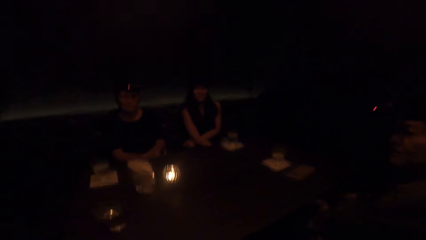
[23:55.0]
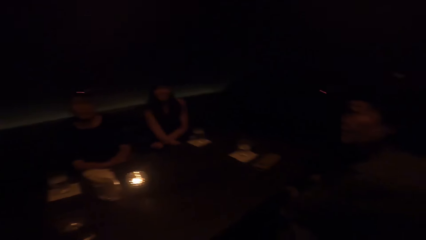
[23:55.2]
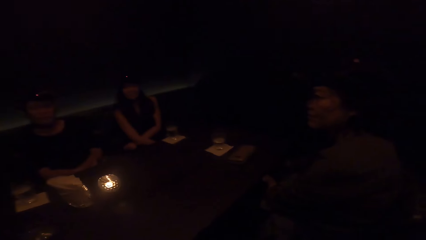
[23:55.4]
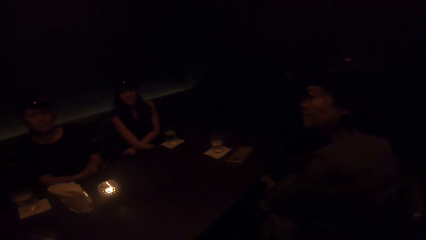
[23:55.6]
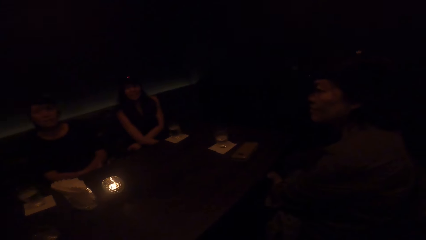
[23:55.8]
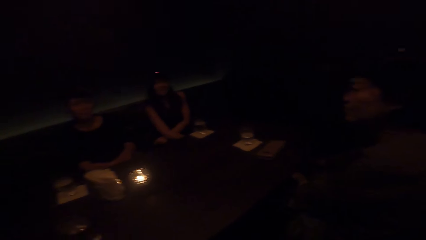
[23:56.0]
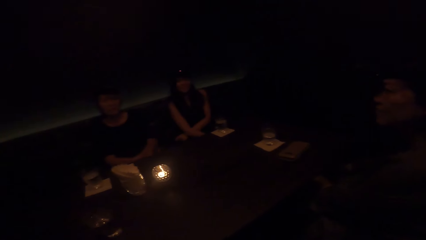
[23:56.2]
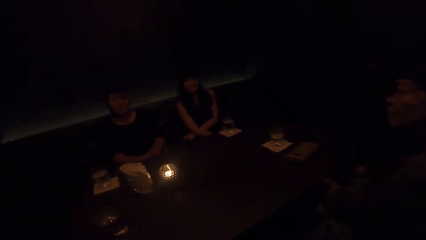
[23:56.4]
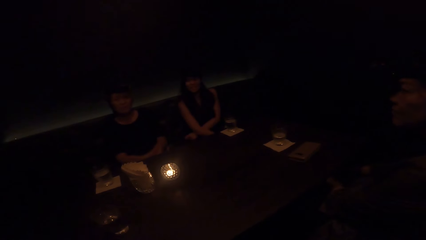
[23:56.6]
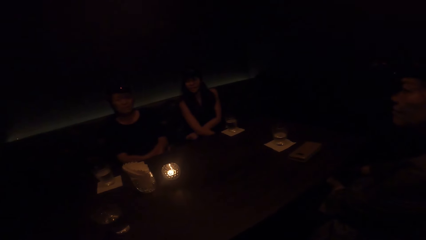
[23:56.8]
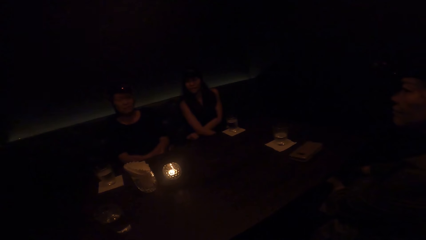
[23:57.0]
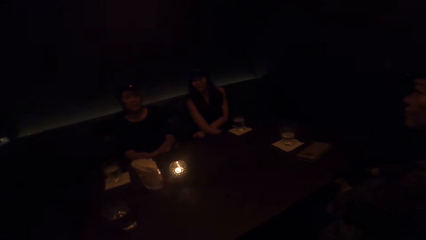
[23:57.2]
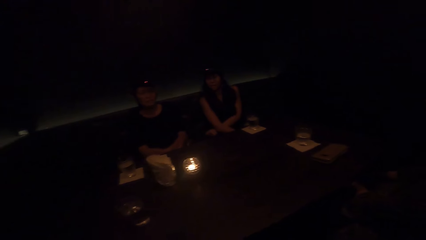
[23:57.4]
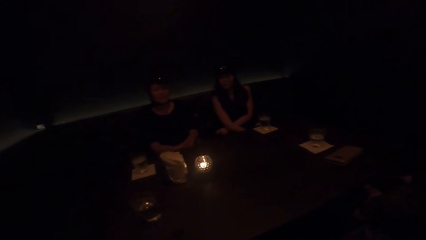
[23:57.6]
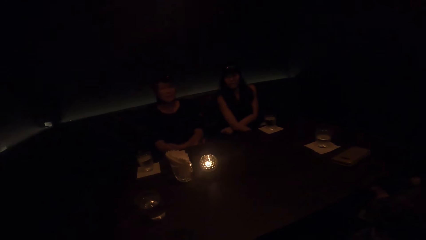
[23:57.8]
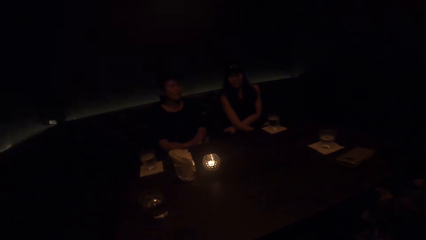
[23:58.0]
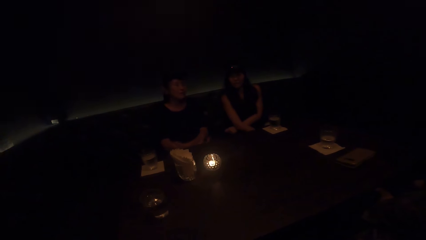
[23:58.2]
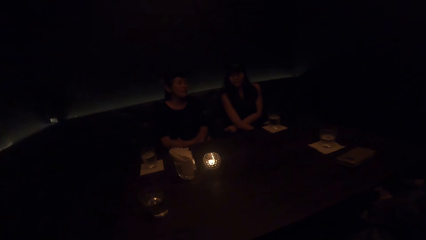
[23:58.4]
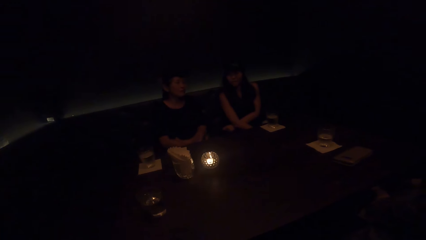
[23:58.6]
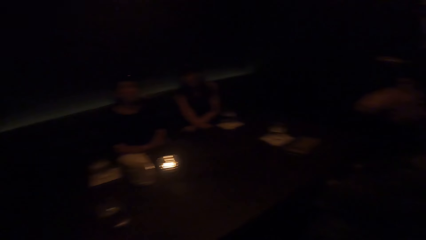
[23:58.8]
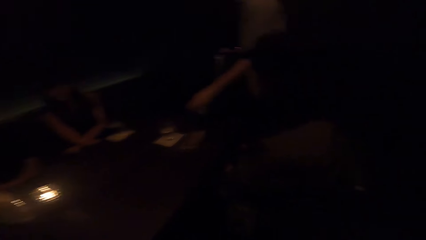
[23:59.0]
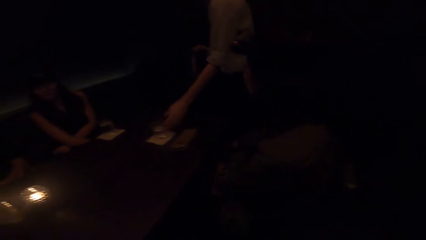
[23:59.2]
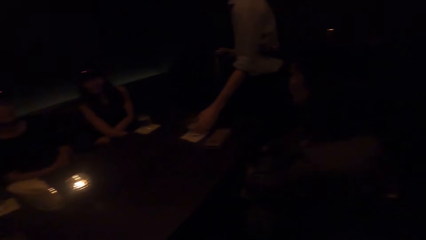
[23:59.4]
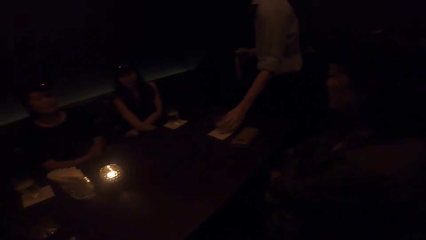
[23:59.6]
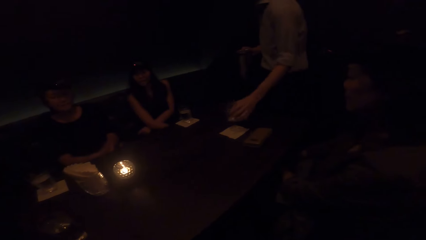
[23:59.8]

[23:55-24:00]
The camera wearer converses. They stop demonstrating with both hands. A man picks up a cup of water from the table with his left hand. The man appears.
